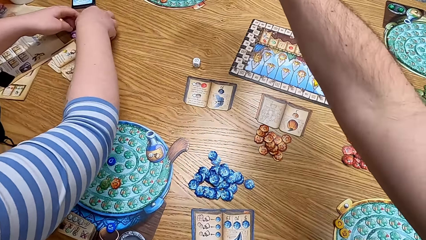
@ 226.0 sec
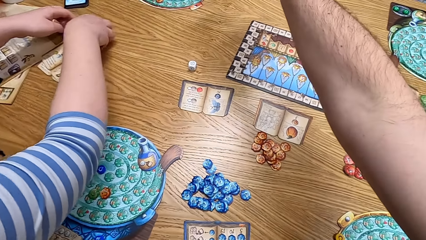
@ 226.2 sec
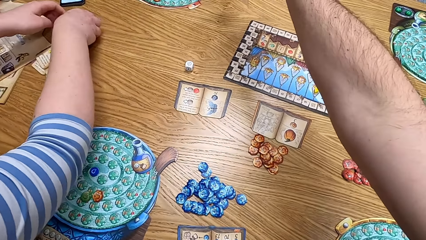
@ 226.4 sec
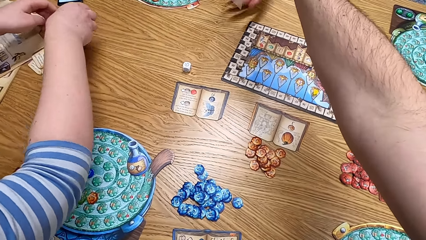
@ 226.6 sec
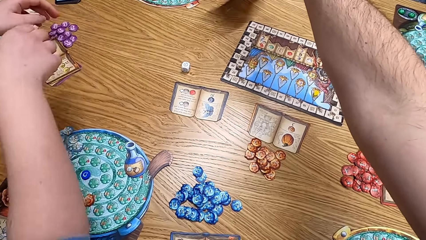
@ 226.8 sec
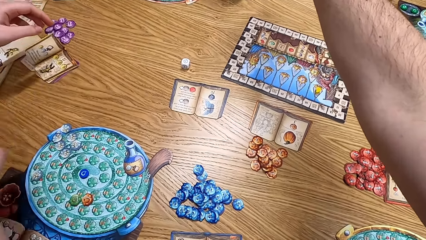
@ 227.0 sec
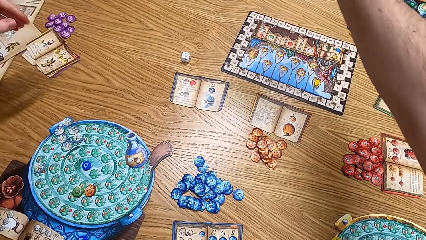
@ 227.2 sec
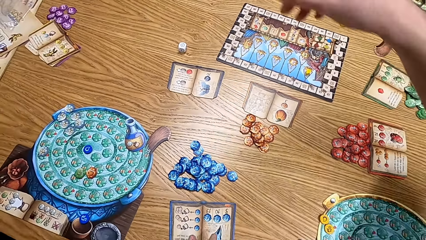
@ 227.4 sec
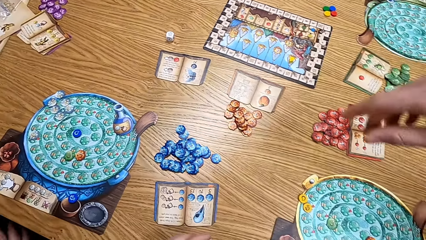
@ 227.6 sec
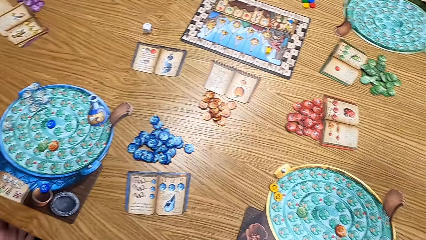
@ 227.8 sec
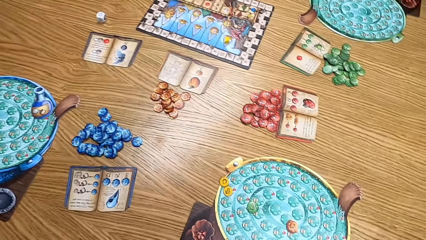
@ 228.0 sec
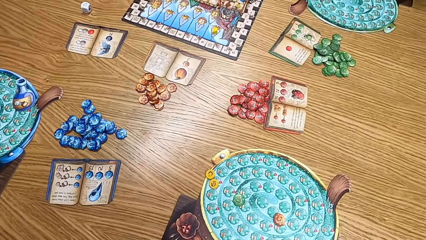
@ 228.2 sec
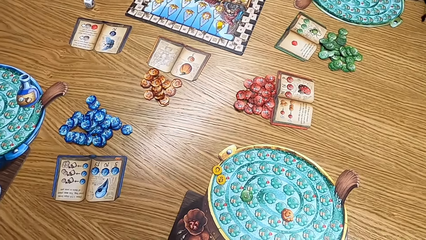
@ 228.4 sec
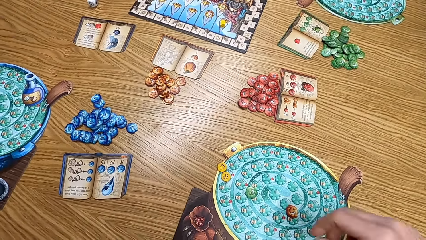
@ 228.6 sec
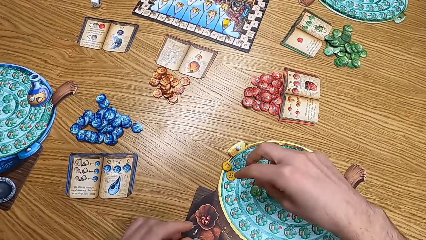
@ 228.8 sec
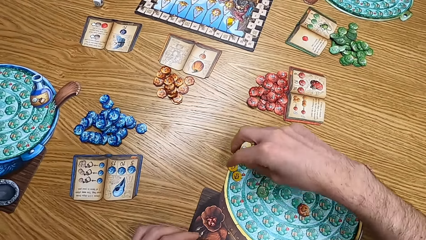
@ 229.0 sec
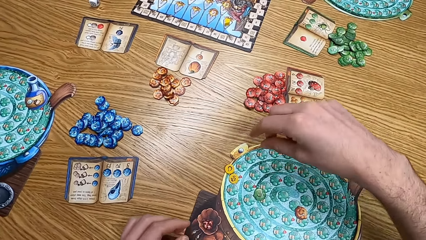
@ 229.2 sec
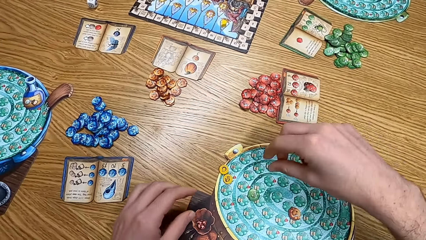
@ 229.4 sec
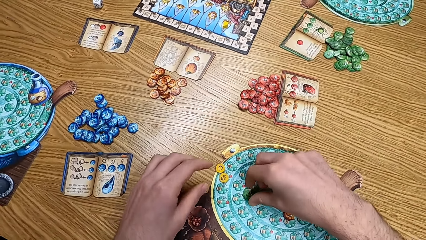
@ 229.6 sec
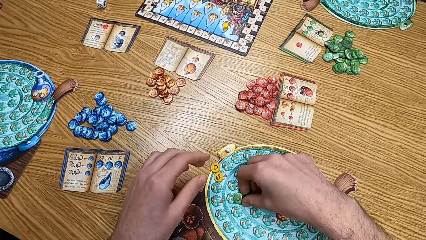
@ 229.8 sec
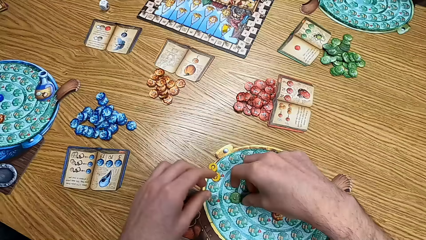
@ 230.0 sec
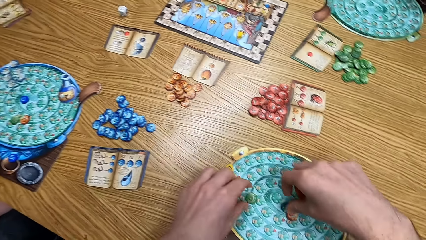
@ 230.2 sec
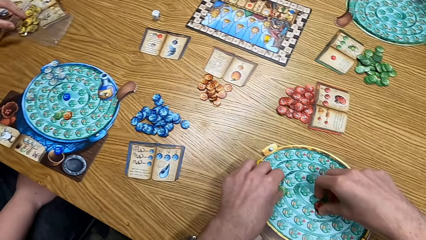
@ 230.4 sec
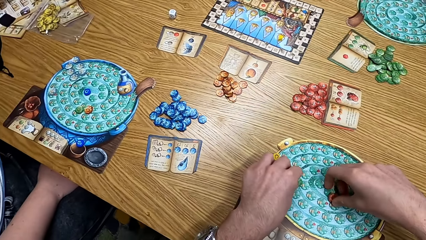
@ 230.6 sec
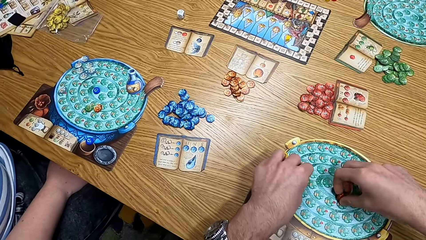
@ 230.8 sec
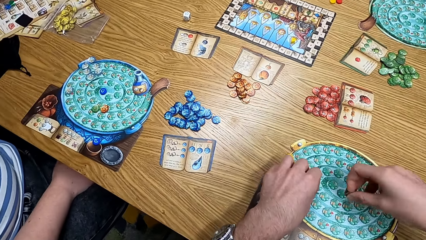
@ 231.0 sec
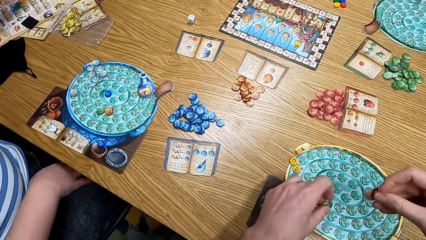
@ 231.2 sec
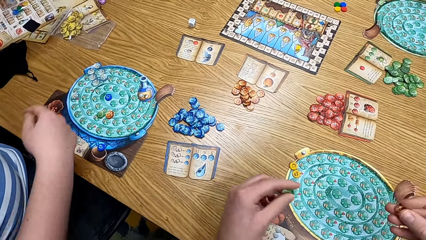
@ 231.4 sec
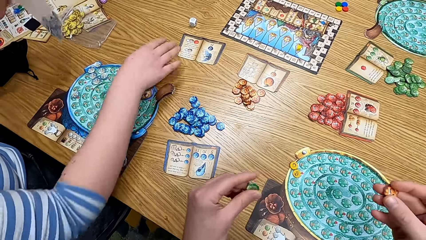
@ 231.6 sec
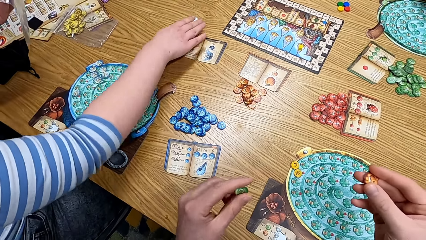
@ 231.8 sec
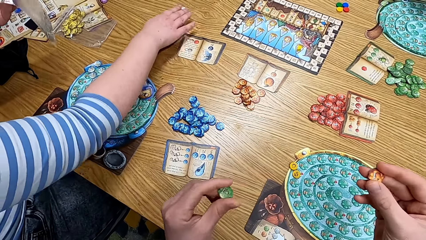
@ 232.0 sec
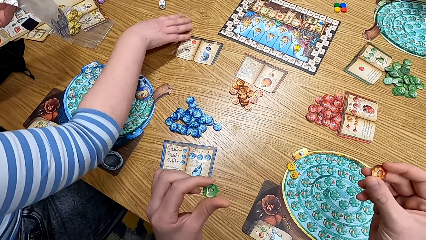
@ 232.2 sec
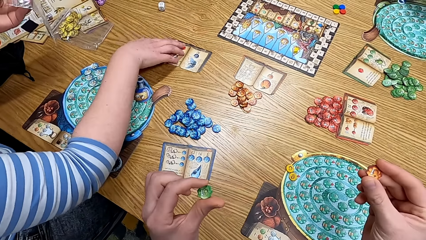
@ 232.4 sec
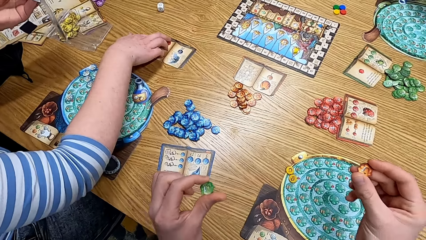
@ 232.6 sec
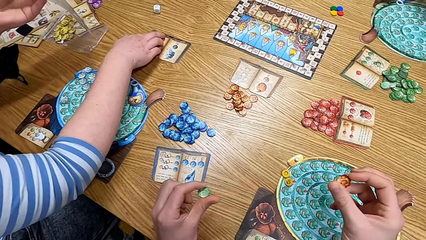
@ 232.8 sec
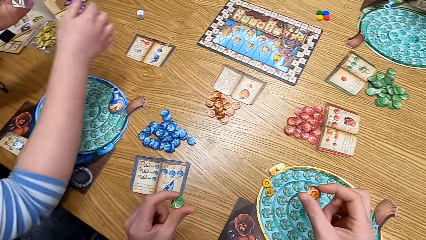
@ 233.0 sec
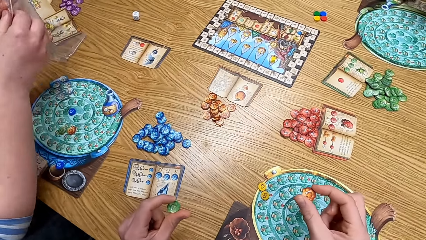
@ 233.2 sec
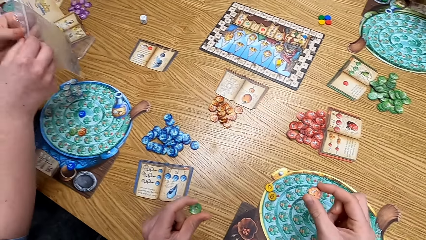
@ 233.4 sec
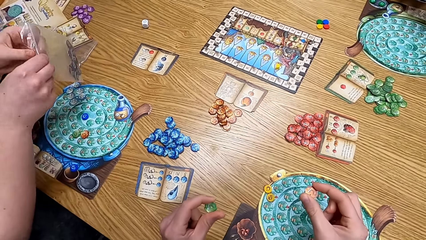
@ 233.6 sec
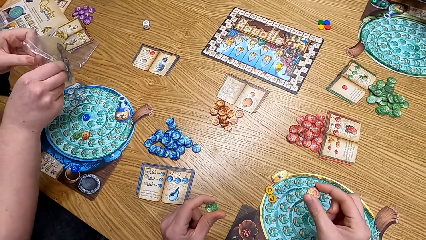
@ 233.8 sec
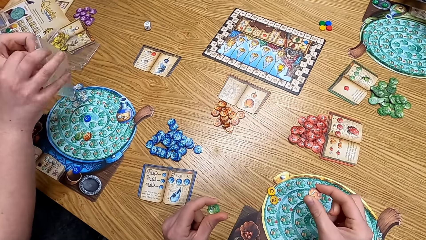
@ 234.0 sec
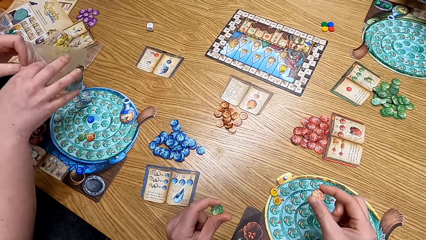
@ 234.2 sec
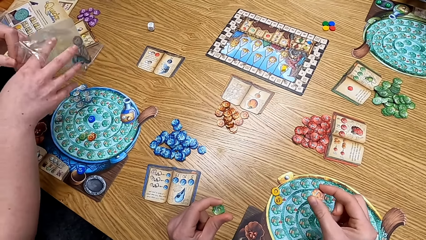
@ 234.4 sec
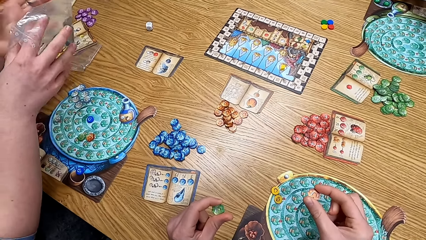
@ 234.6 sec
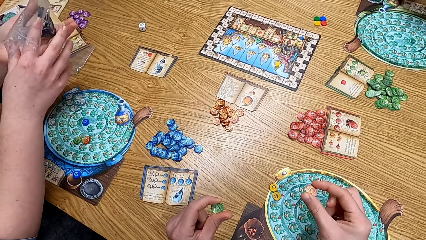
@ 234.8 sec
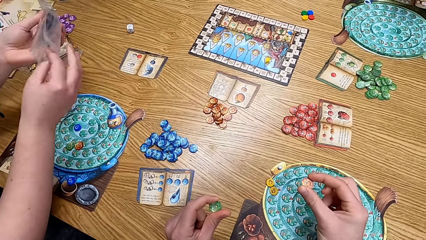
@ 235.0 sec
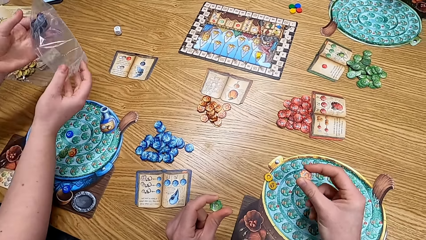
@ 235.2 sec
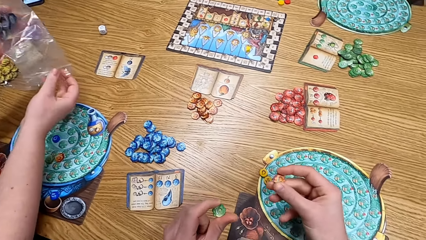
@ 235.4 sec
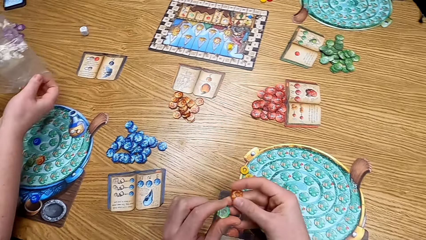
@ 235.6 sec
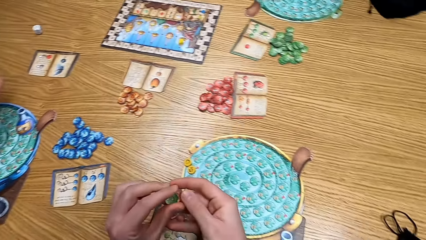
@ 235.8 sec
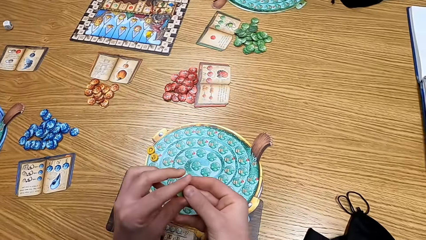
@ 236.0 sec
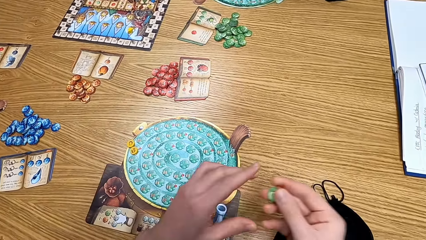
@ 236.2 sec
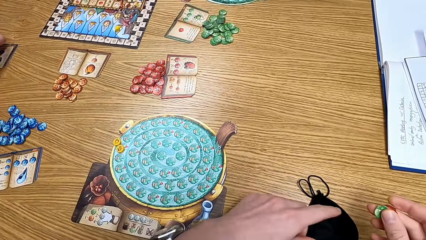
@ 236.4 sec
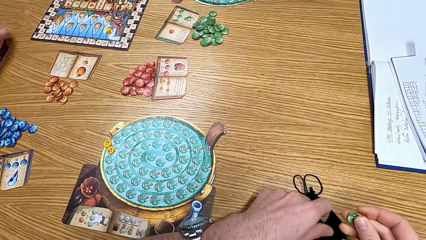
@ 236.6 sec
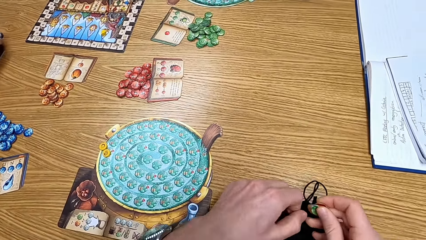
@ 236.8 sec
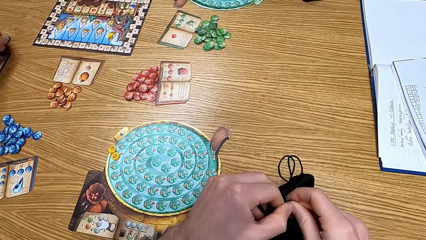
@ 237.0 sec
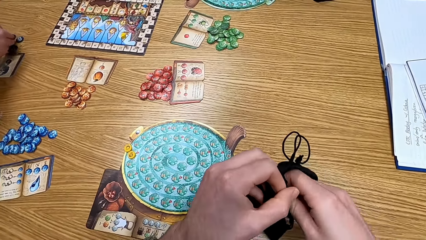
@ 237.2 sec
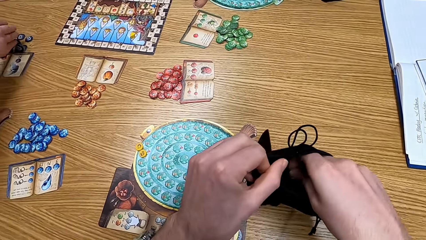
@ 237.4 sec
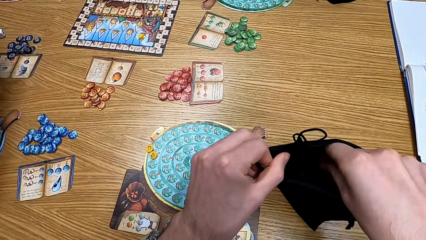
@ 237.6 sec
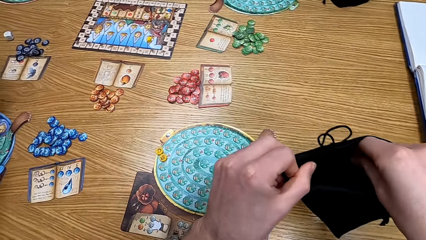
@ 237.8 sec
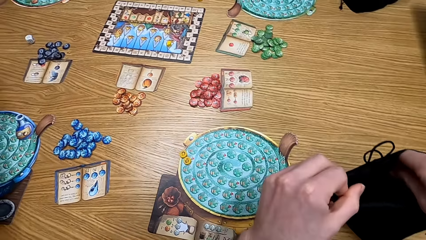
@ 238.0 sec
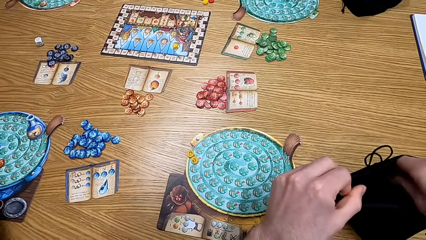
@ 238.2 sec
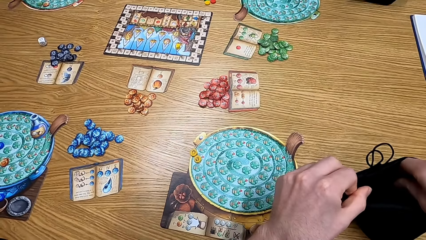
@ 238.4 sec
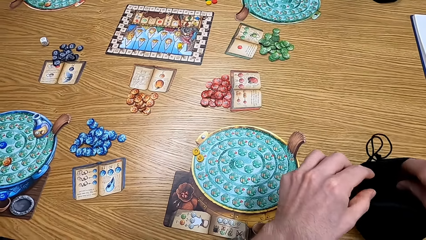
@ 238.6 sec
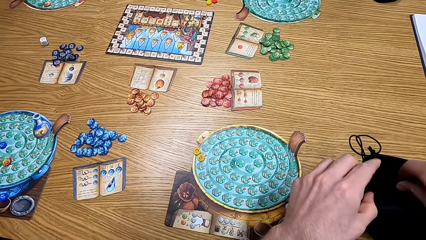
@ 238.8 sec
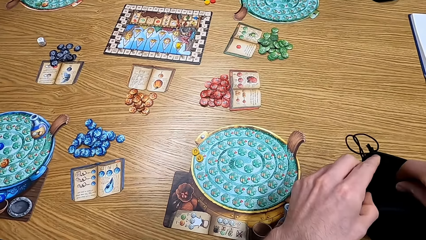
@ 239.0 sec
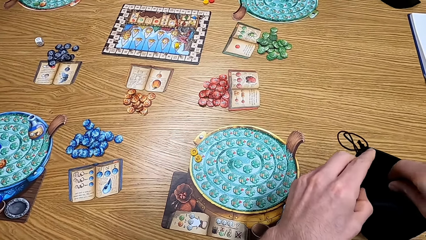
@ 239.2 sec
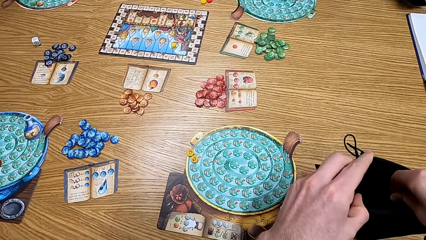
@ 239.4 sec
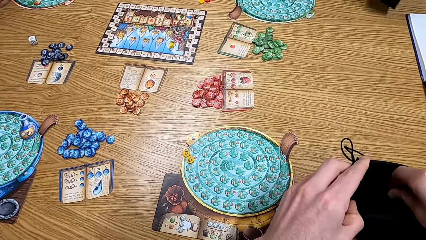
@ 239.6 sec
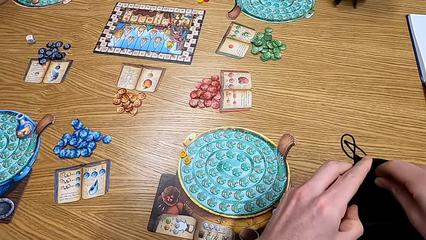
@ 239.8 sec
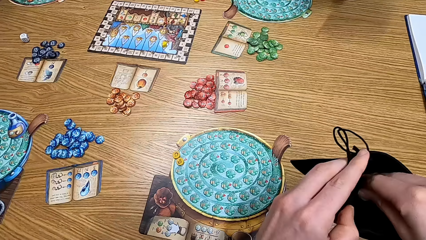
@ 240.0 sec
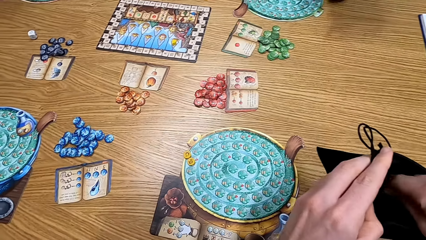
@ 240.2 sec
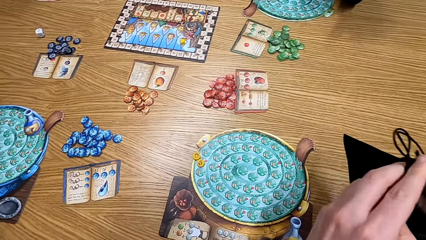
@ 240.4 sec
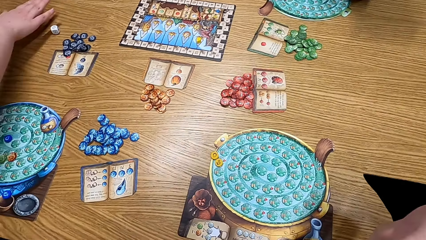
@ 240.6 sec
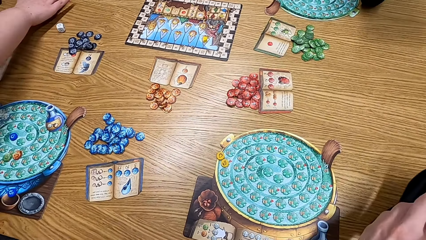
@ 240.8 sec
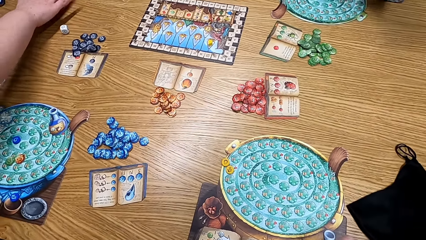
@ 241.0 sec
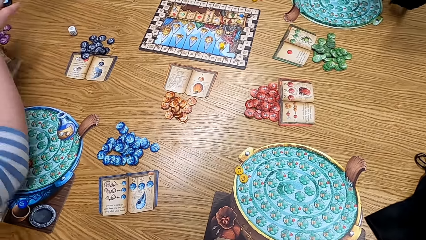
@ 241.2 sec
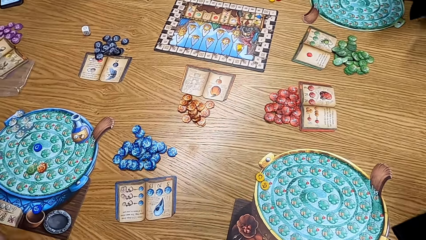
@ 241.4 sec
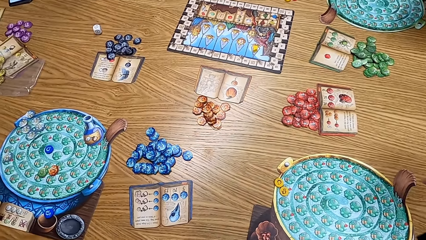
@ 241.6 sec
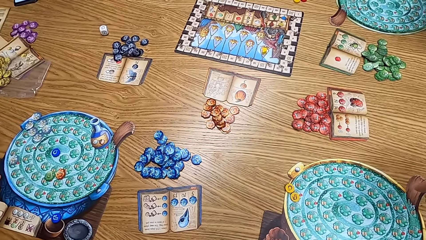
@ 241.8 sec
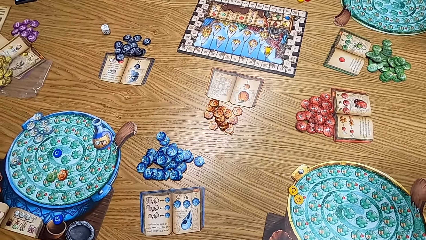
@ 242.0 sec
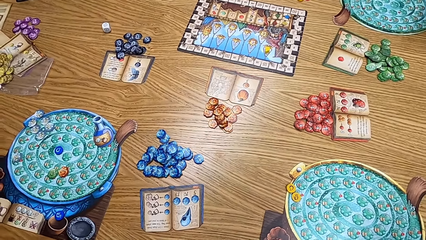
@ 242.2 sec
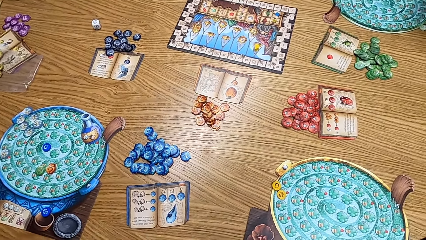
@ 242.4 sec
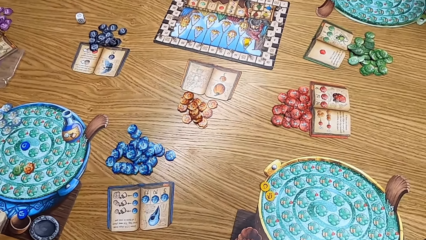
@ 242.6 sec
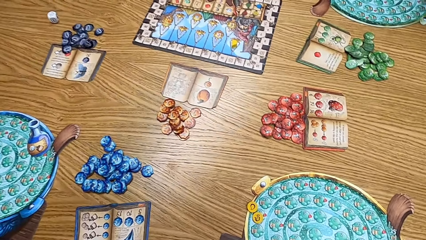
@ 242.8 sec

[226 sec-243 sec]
The camera wearer gives a man the bag of tokens. They look at the papers. They pick up the papers. They remove the tokens from the board. They look at the papers. They put the papers in the bag.
